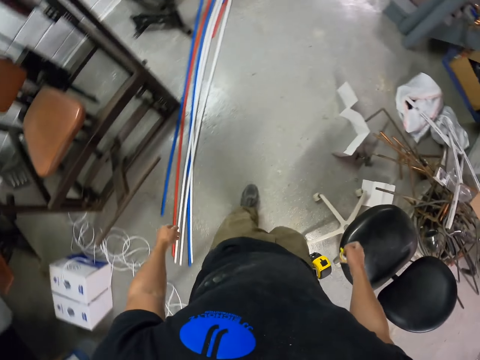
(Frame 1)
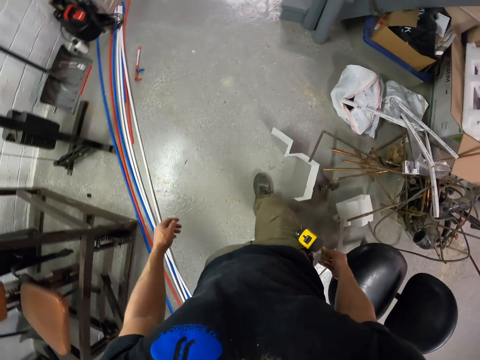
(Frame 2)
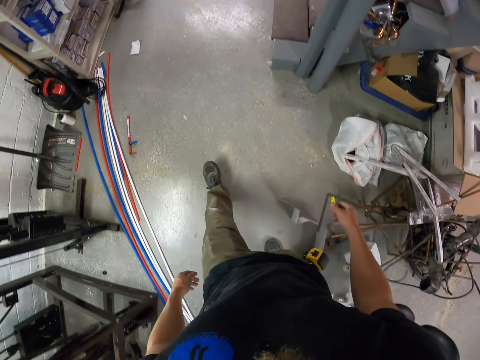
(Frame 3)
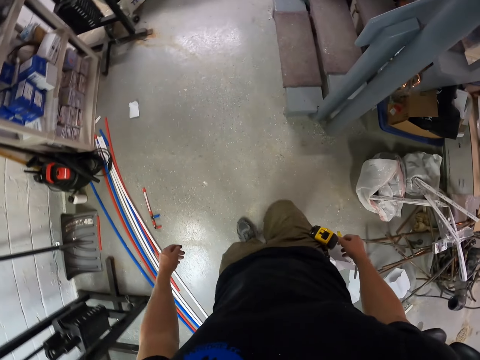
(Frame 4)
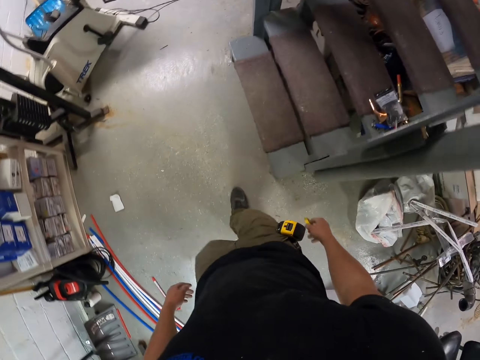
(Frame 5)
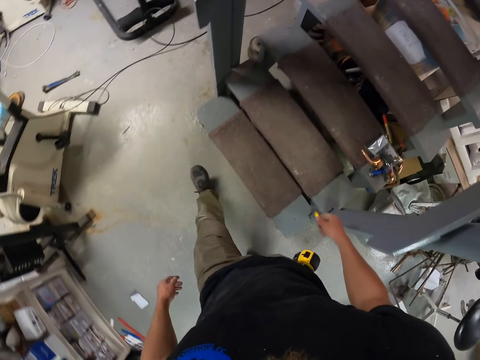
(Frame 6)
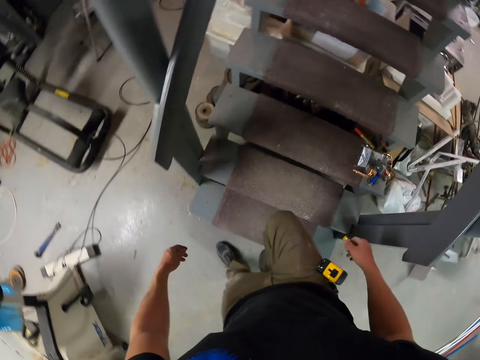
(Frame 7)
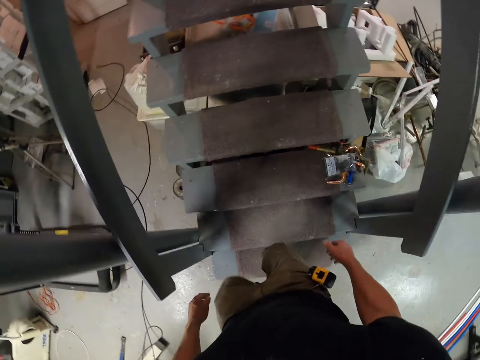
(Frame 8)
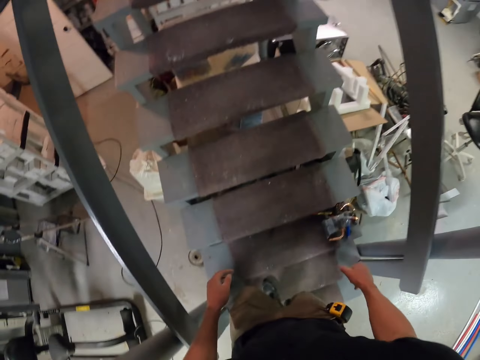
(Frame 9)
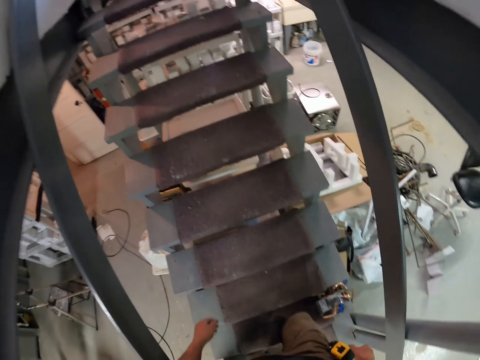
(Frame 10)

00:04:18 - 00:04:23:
The camera wearer walks around the room to the right. They walk up the stairs.

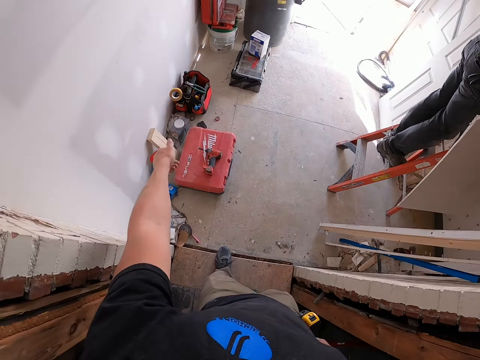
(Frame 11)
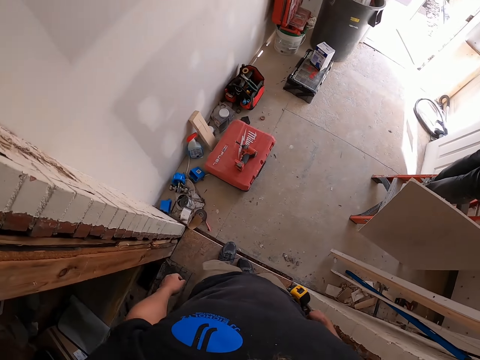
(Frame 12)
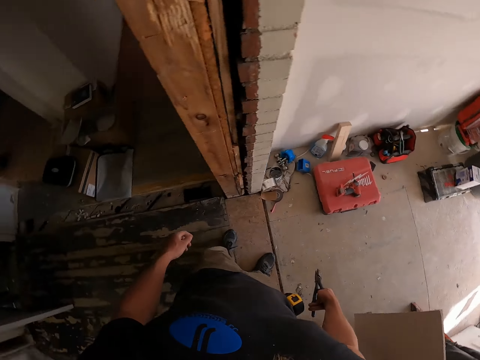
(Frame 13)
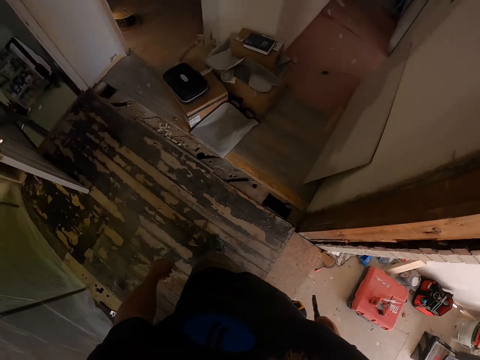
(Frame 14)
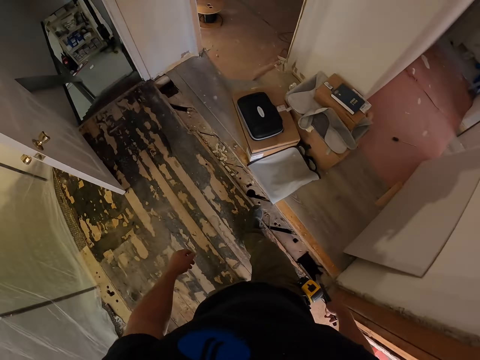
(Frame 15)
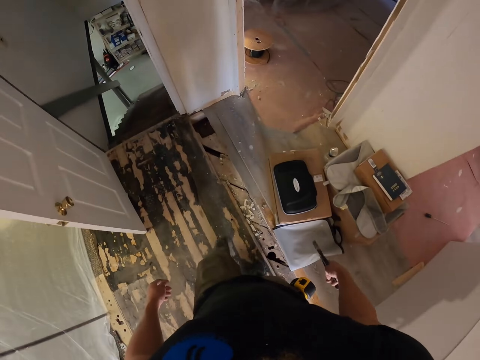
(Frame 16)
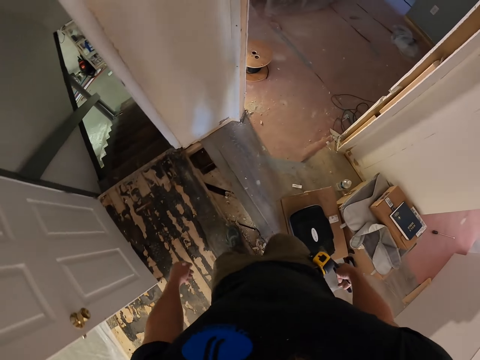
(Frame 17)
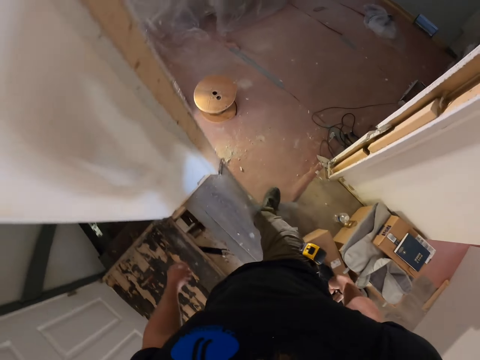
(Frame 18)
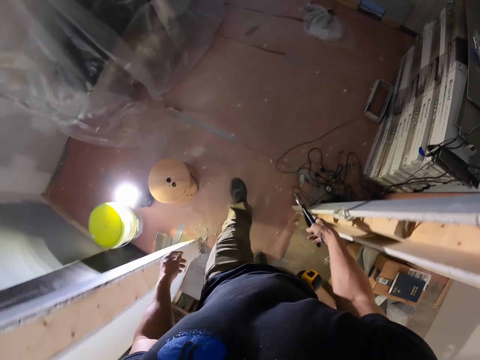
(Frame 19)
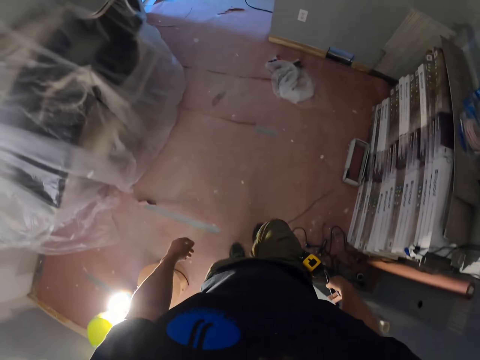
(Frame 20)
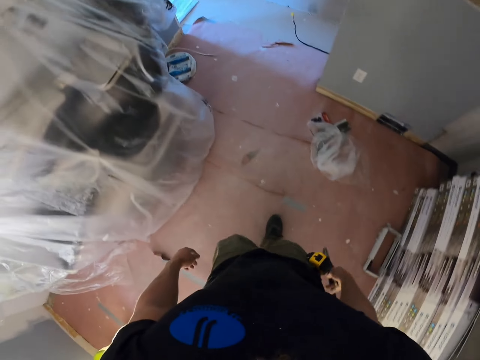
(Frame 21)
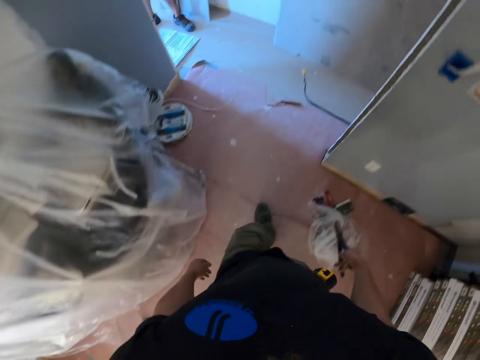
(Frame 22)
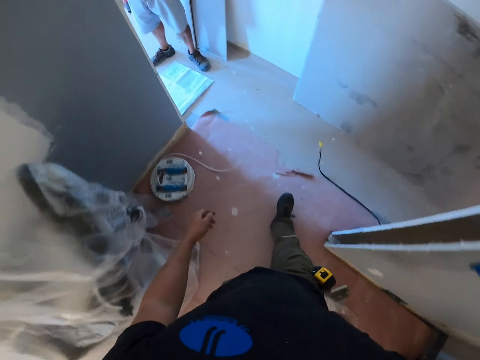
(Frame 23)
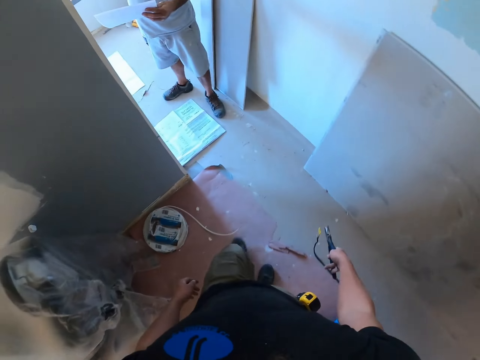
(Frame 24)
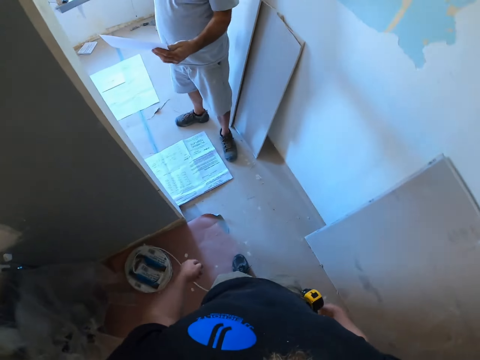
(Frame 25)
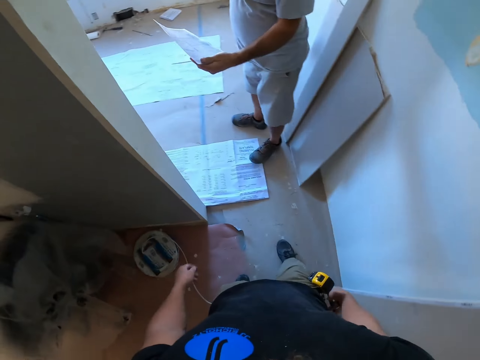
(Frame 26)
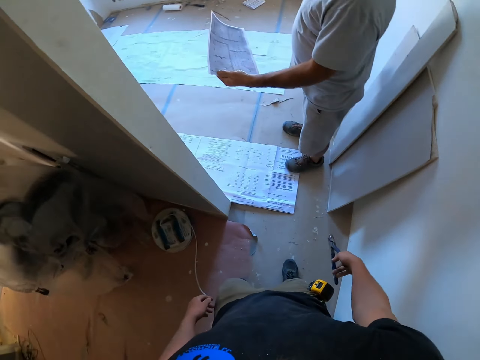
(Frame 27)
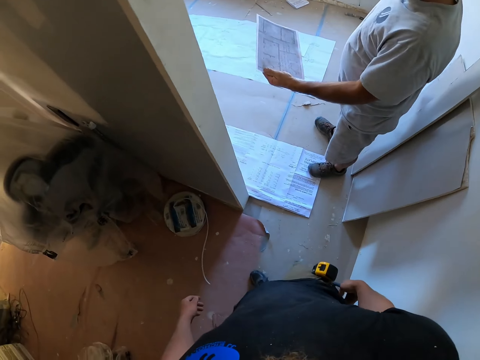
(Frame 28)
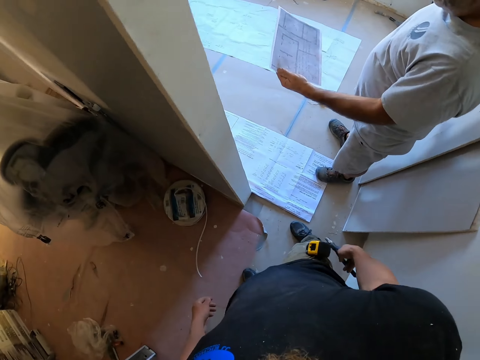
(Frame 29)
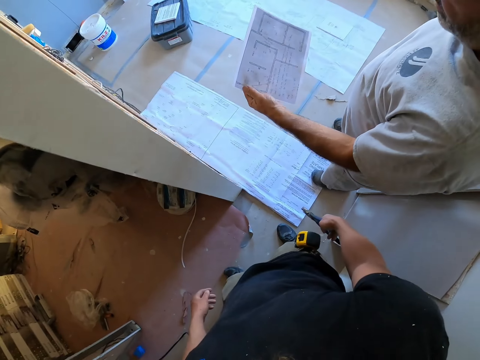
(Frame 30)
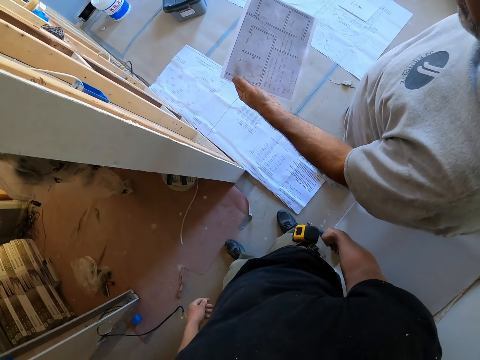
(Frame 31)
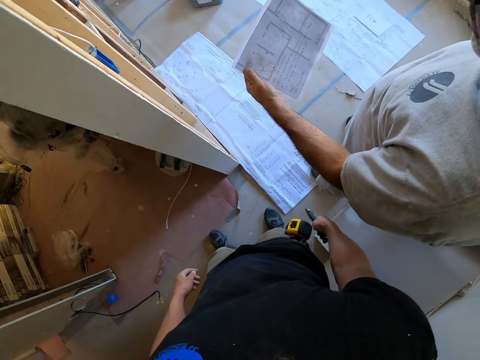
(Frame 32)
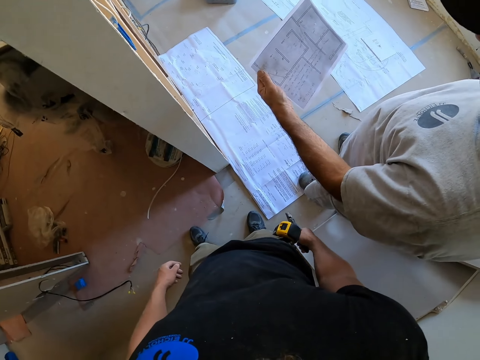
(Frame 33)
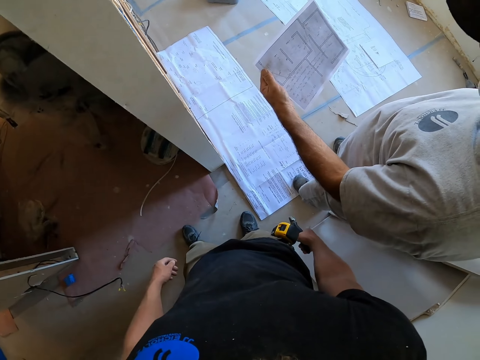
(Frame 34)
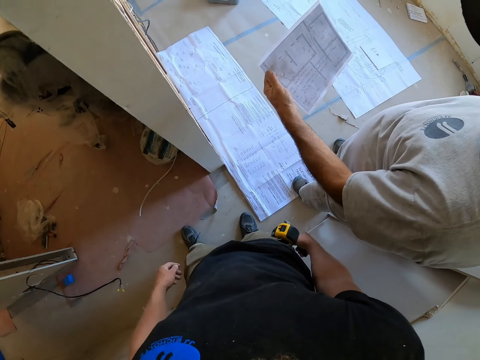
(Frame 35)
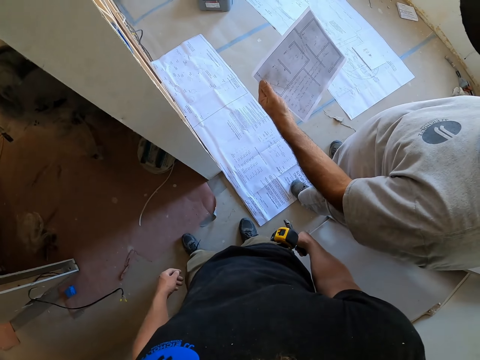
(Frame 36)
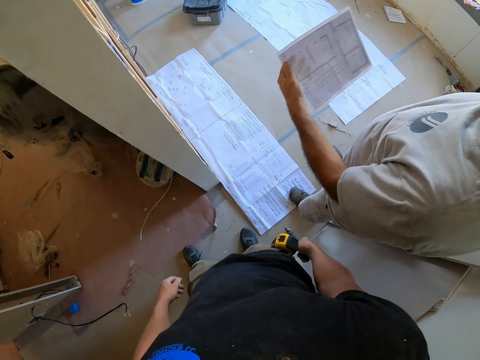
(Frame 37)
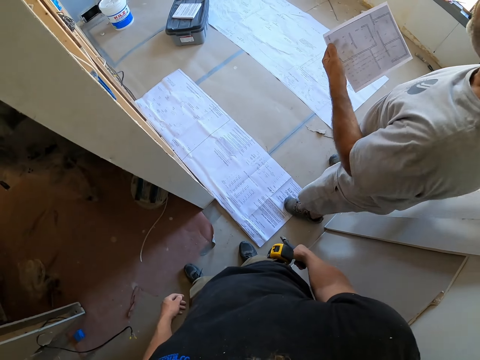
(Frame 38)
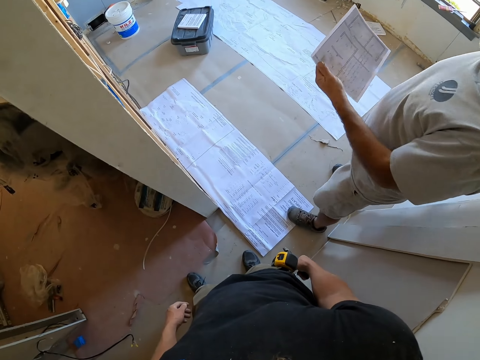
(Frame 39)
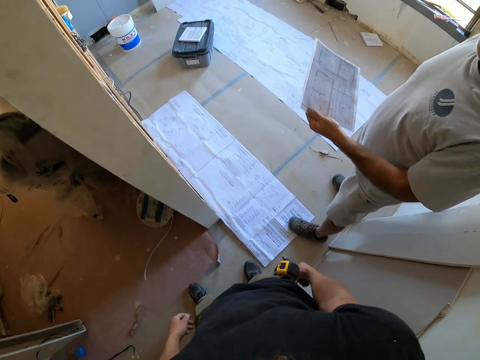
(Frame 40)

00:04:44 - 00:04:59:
The camera wearer walks into the other room. A man reads the blueprint. The camera wearer looks at the blueprint. They talk to the man.

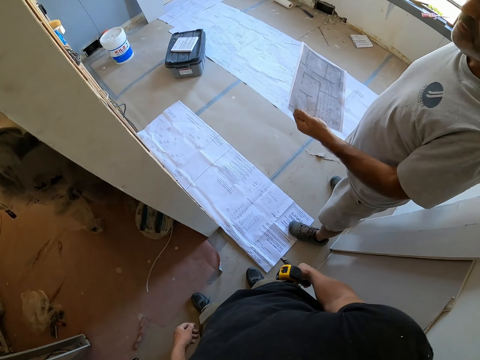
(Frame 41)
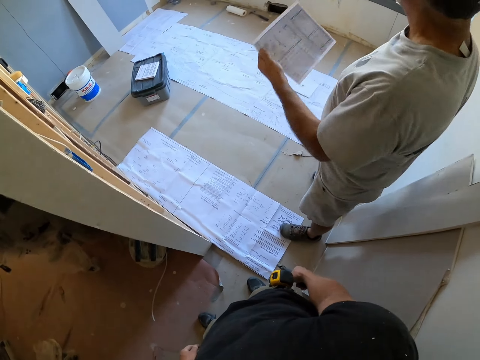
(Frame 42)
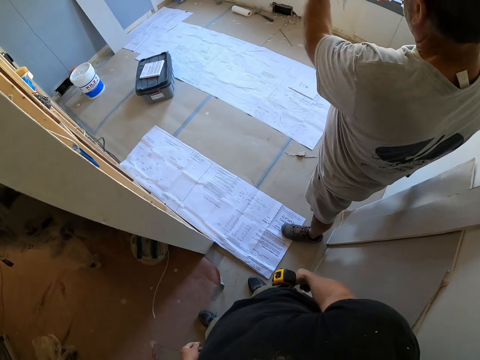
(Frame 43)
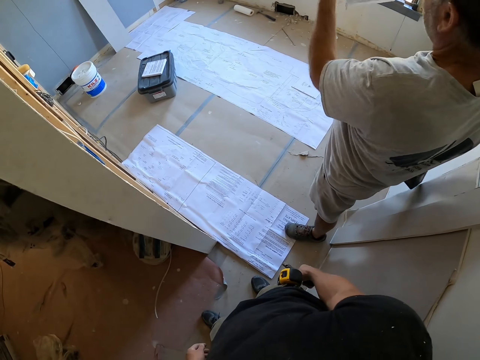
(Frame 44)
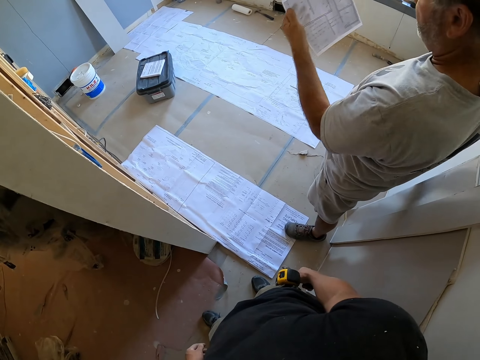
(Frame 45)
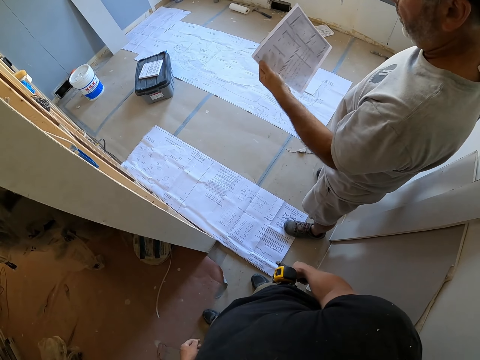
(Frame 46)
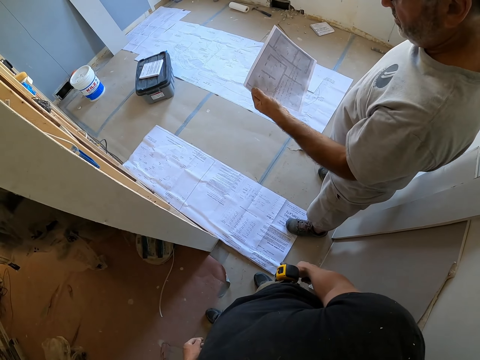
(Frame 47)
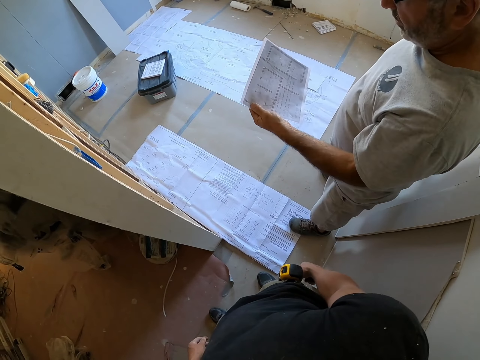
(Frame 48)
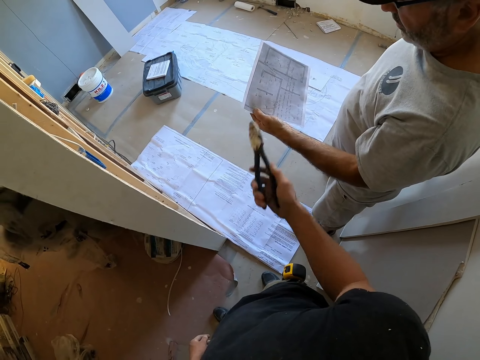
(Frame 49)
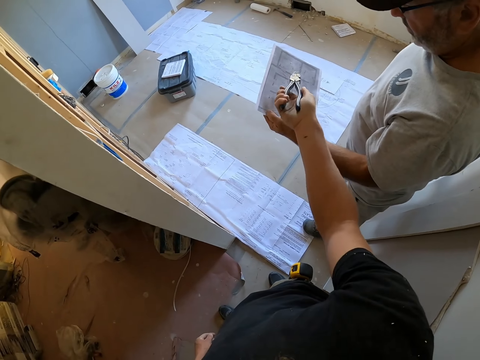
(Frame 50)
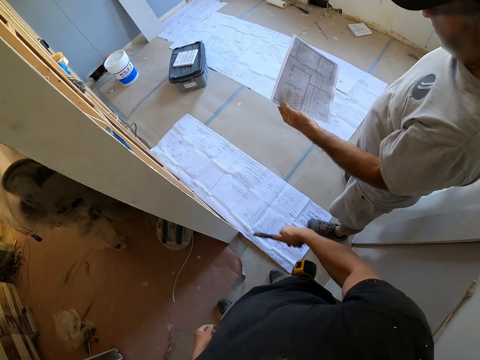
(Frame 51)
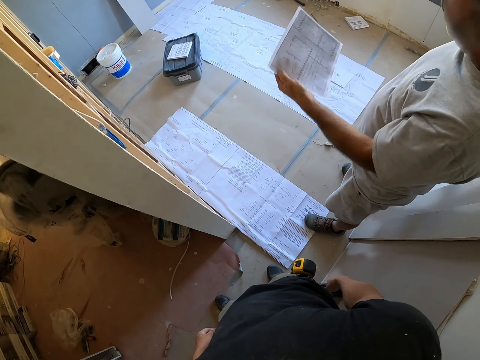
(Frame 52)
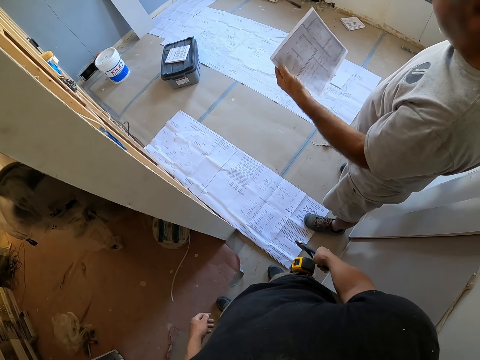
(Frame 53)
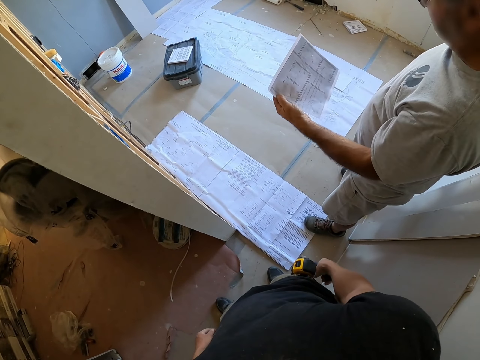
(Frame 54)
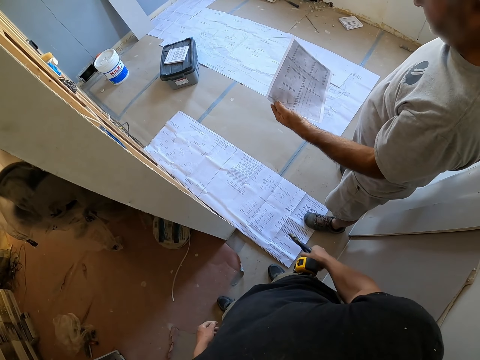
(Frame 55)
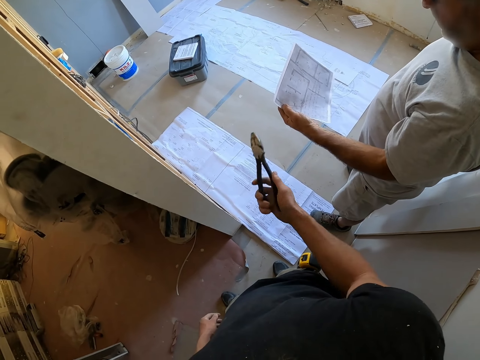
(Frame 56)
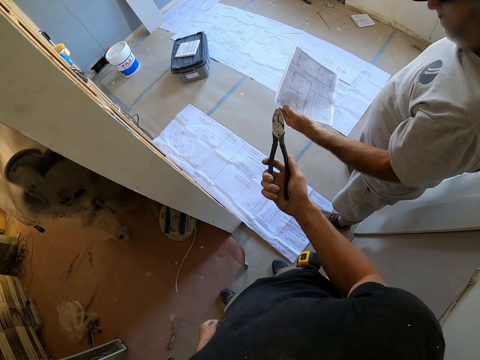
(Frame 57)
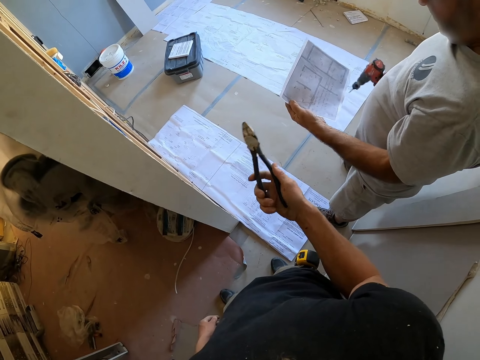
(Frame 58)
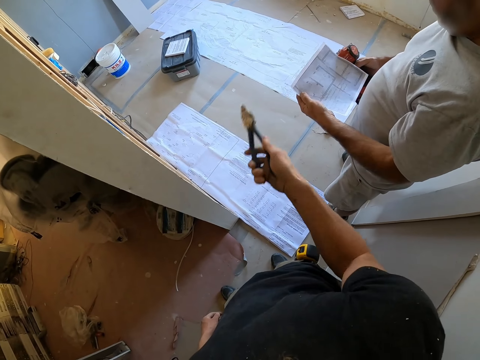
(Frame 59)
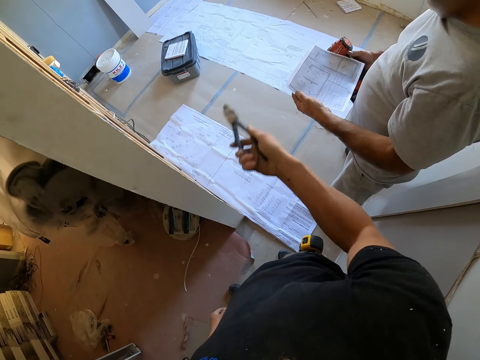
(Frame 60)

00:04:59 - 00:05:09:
The camera wearer points at the blueprint with the pliers.
